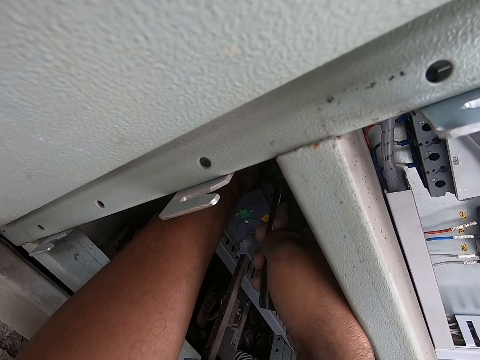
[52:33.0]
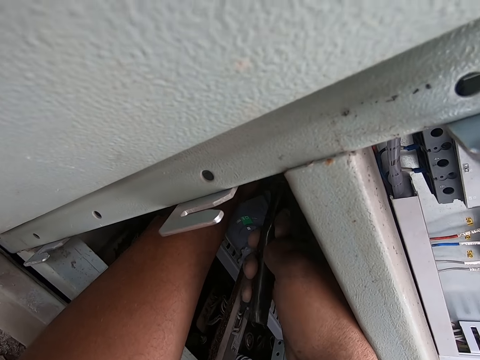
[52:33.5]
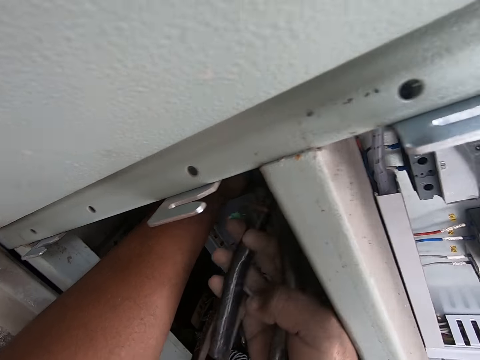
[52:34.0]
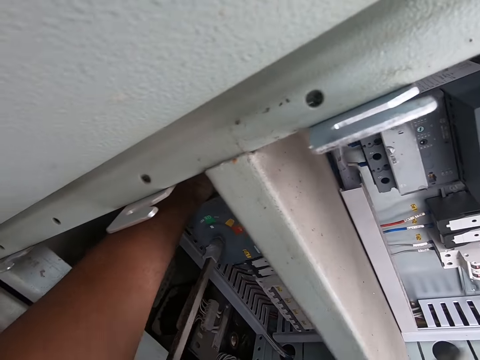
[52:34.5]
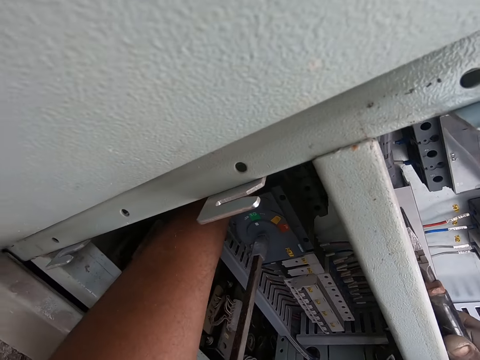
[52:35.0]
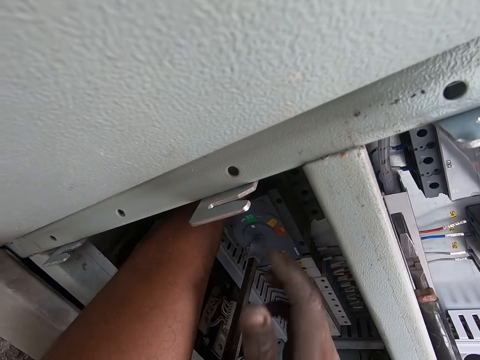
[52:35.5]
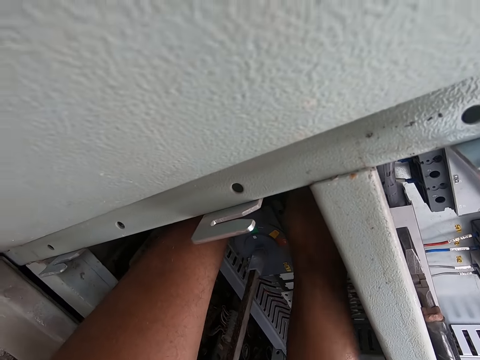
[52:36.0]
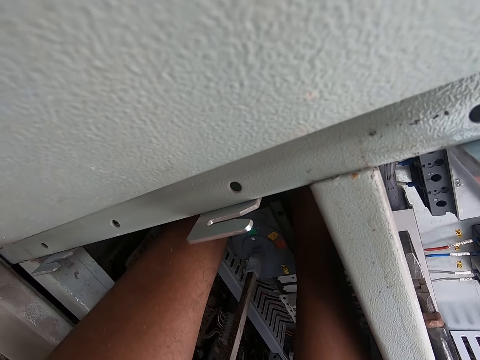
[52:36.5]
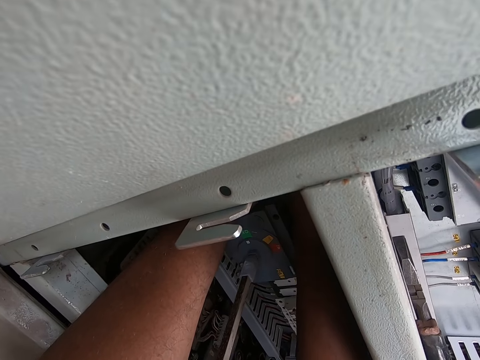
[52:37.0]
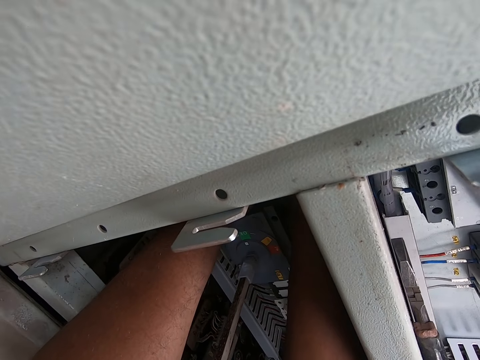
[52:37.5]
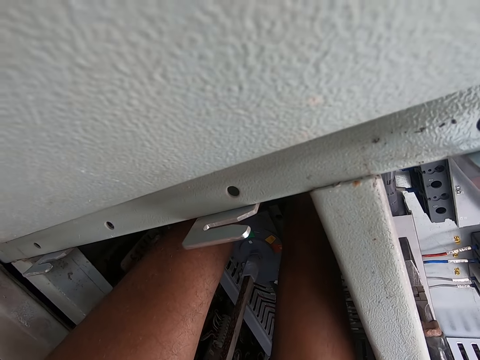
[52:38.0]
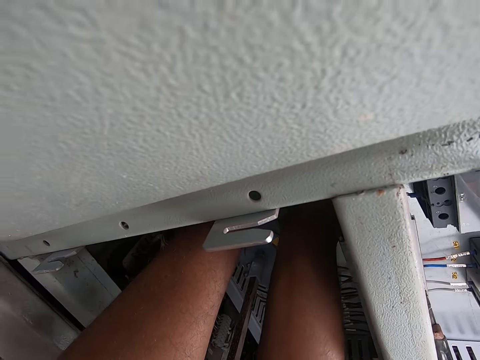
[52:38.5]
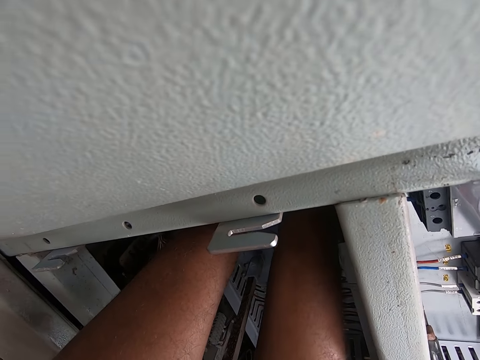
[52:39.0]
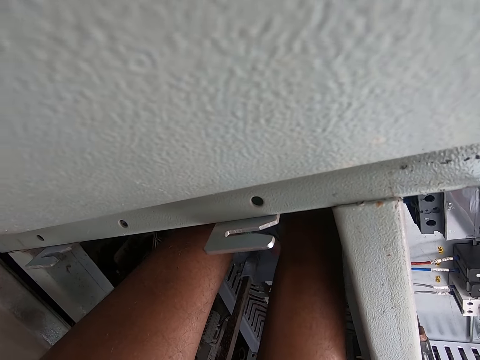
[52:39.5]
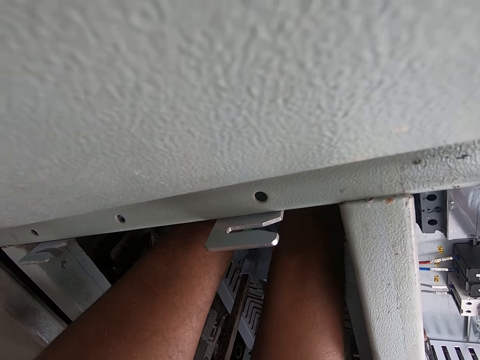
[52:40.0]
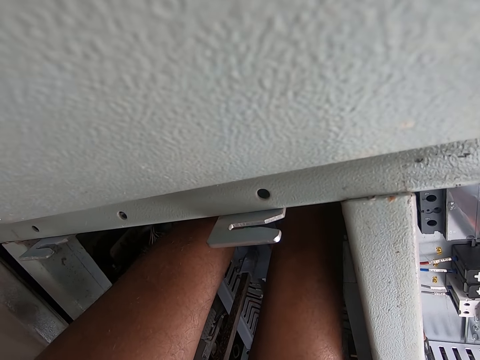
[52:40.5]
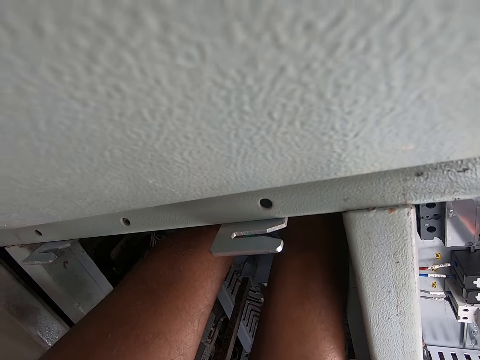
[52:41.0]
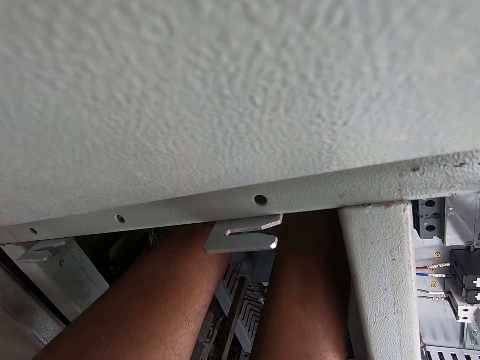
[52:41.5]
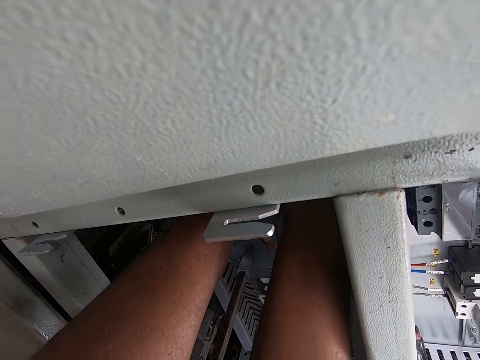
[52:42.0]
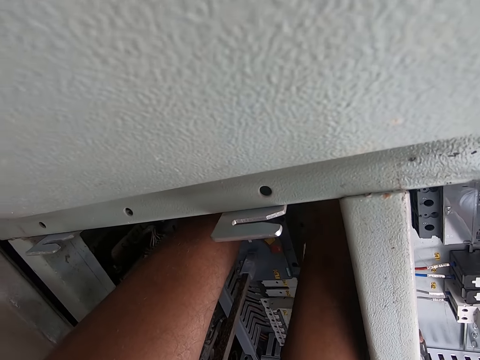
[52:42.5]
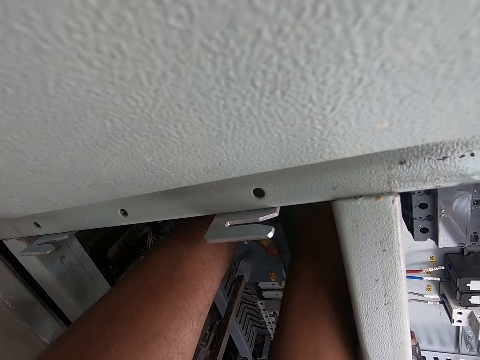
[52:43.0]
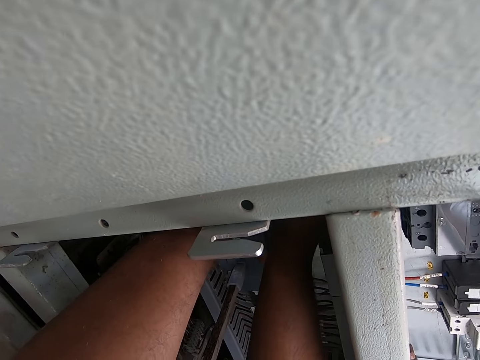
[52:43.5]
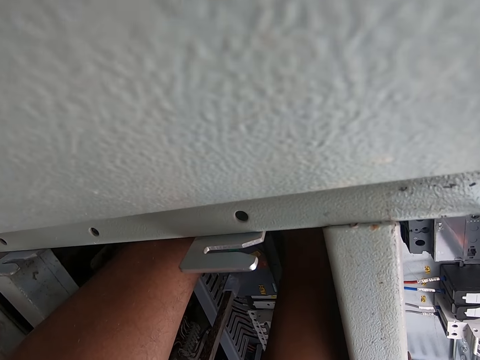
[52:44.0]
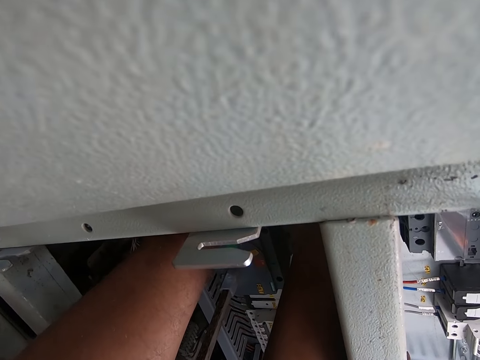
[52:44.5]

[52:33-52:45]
The camera wearer drops the plier on the switchboard with his right hand. He fixes the cable in the switchboard with both hands. He holds something.

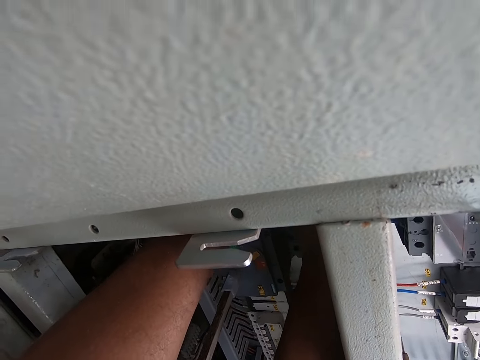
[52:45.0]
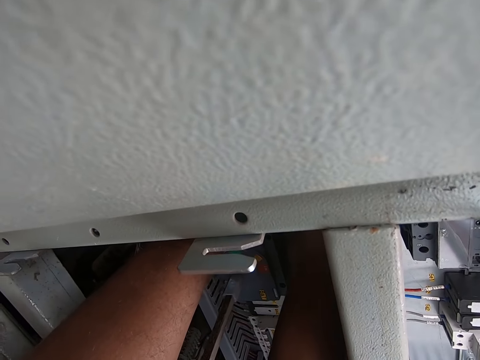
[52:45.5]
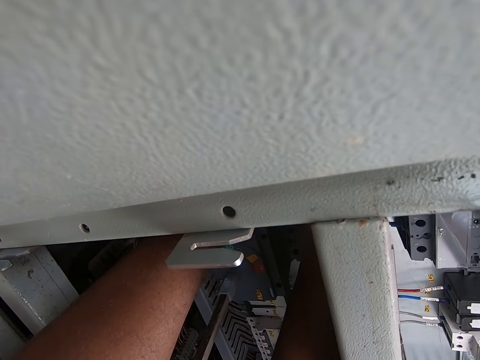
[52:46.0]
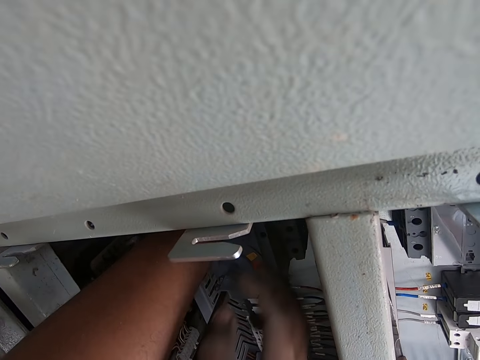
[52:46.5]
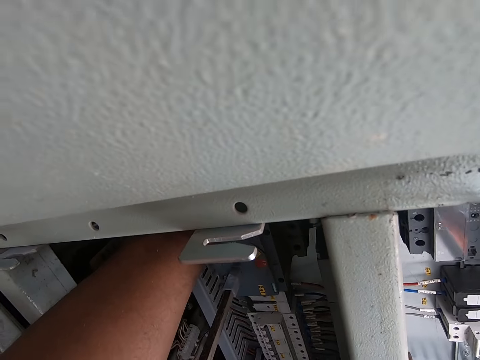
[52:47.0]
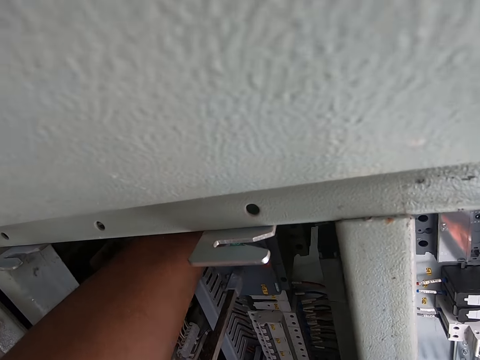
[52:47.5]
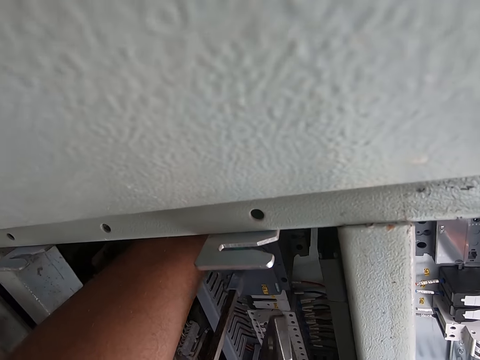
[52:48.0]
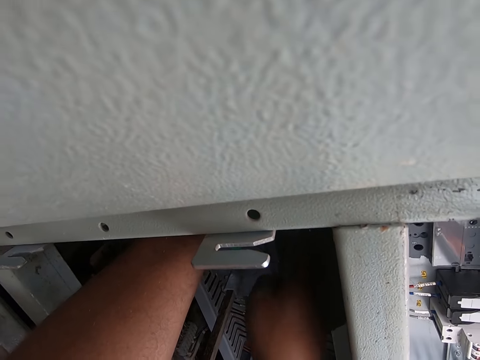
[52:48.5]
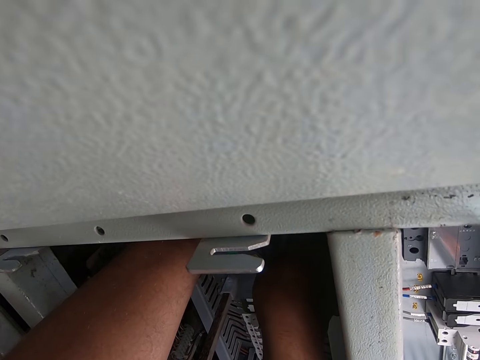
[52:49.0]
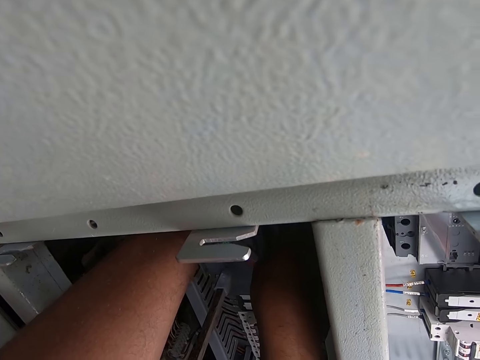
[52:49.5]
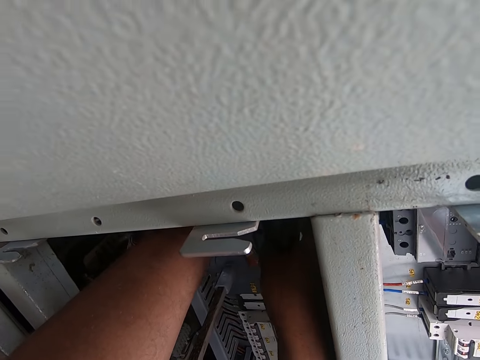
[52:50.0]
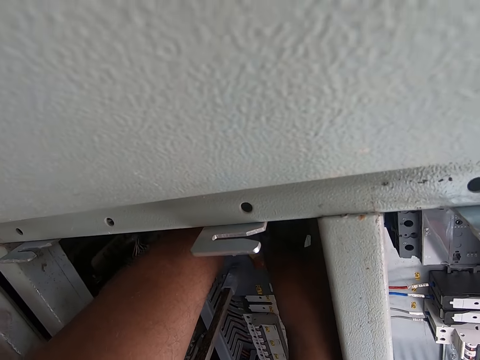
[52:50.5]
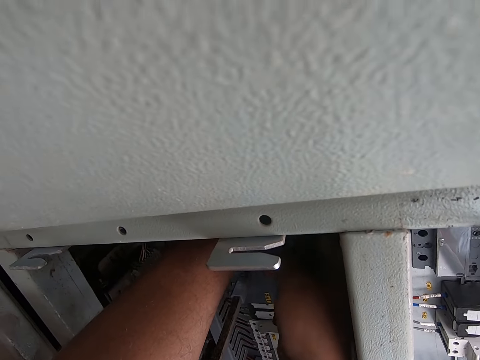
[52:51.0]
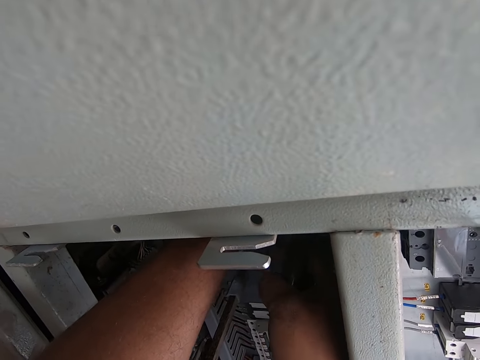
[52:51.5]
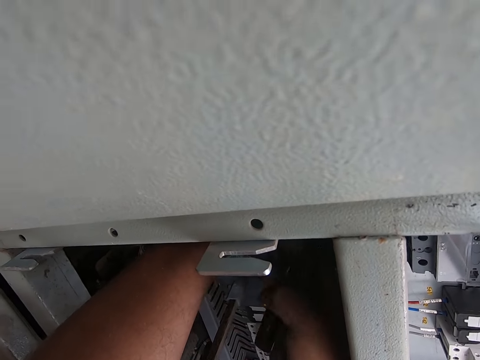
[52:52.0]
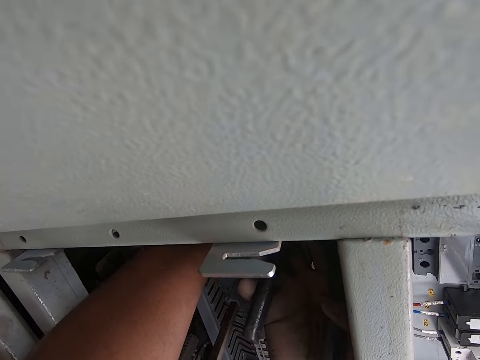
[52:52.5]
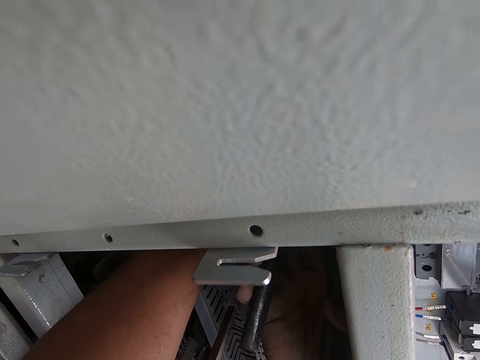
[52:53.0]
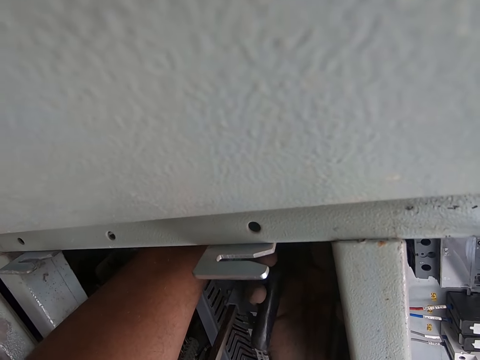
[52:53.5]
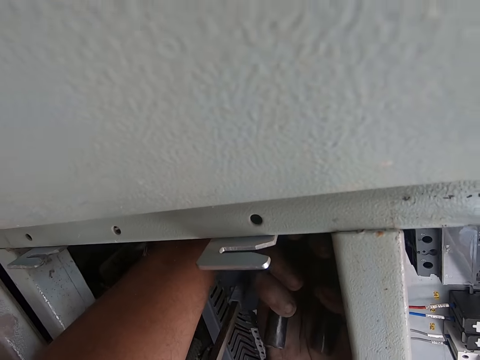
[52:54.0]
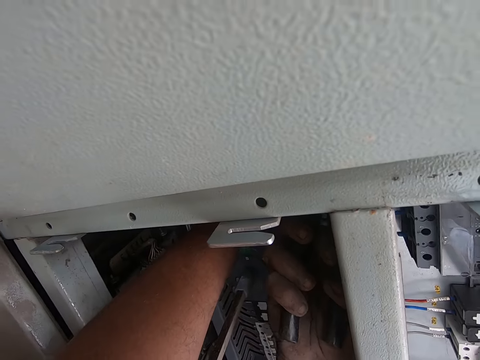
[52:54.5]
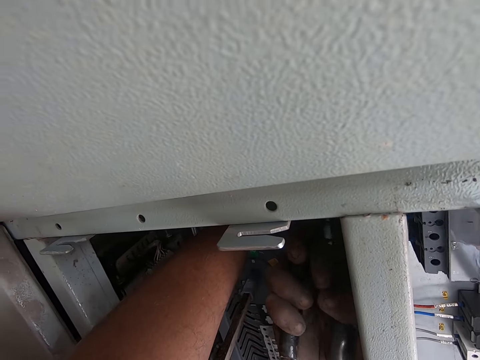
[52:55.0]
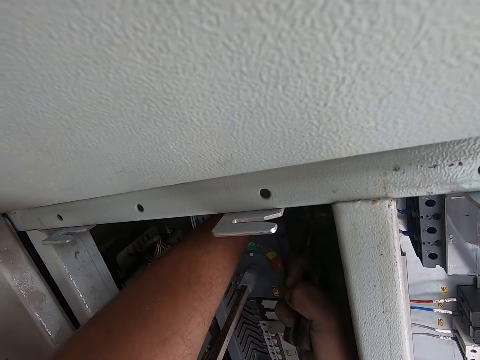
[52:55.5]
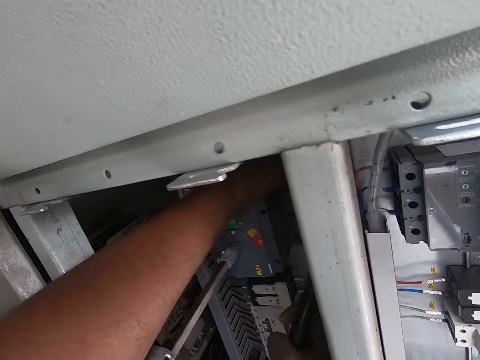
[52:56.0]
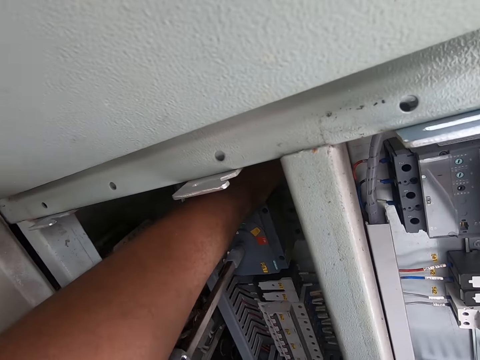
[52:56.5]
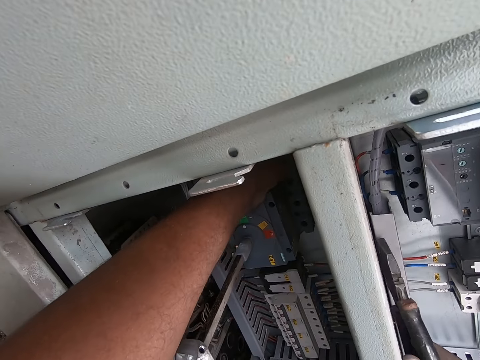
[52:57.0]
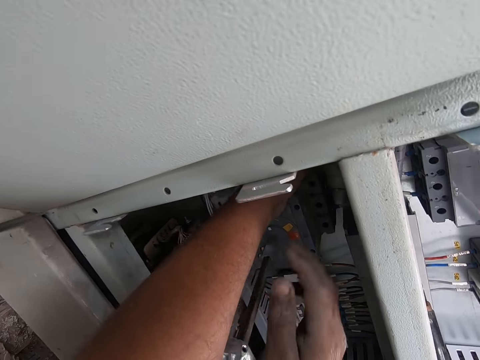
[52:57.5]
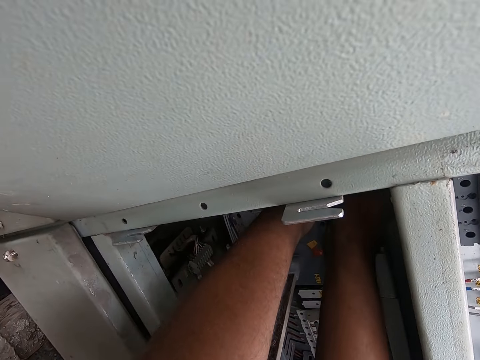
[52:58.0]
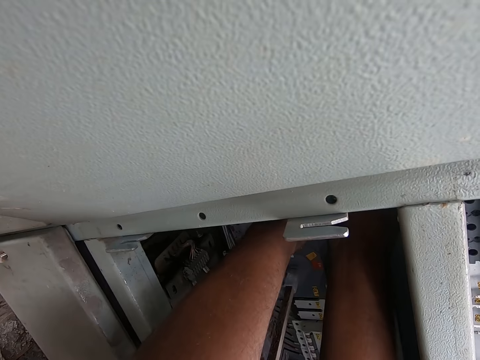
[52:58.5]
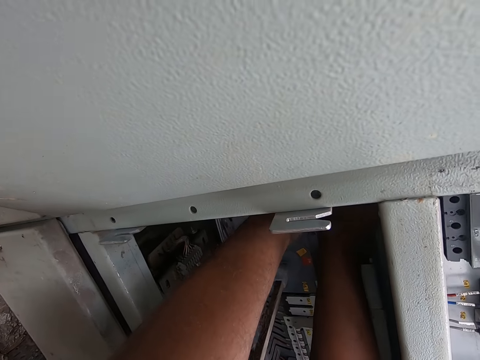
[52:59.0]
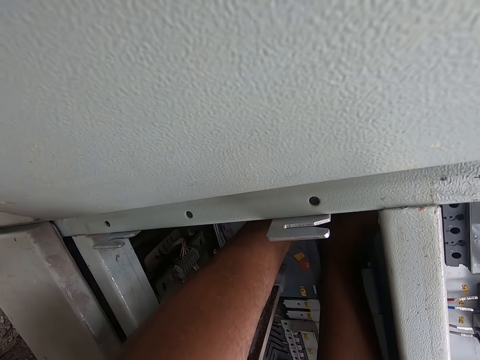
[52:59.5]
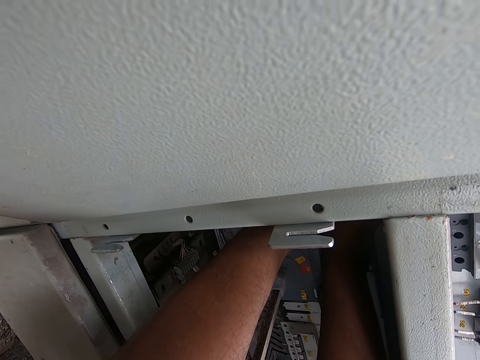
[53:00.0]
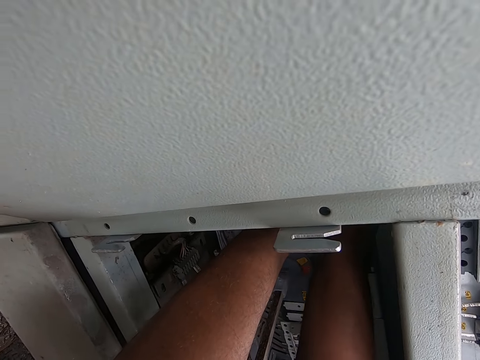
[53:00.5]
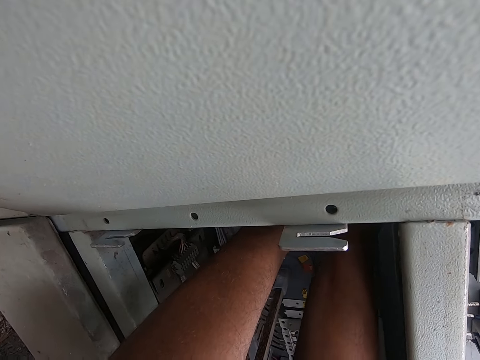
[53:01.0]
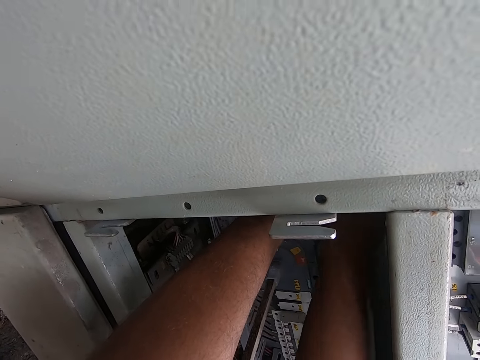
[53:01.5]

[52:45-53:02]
The camera wearer picks up the plier from the switchboard with his right hand. He fixes the cable in the switchboard with his left hand and the plier in his right hand. He cuts something with the plier. He drops the plier on the switchboard with his right hand. He fixes the cable in the switchboard with both hands. He holds something.
